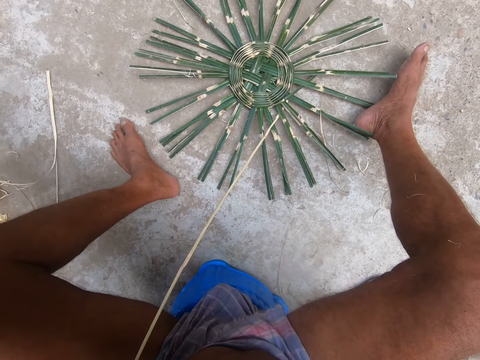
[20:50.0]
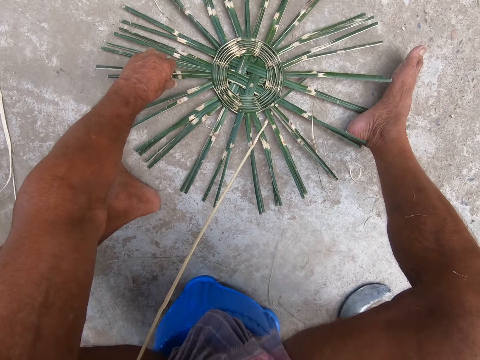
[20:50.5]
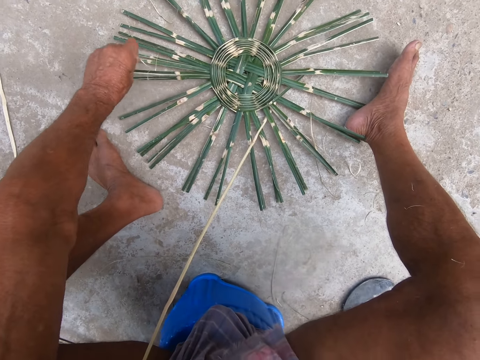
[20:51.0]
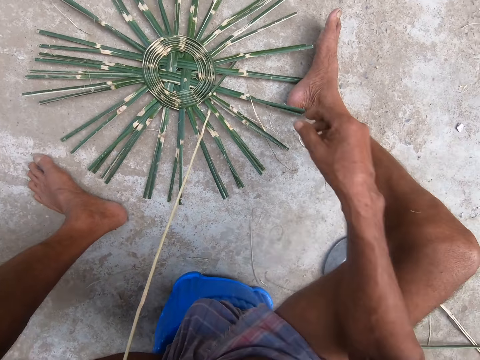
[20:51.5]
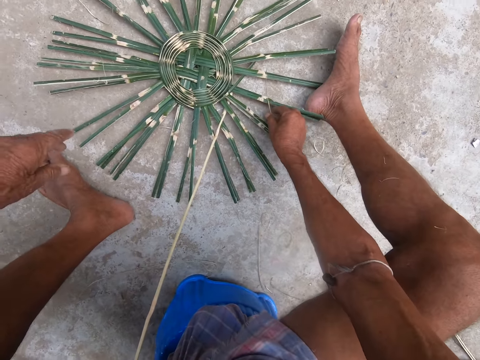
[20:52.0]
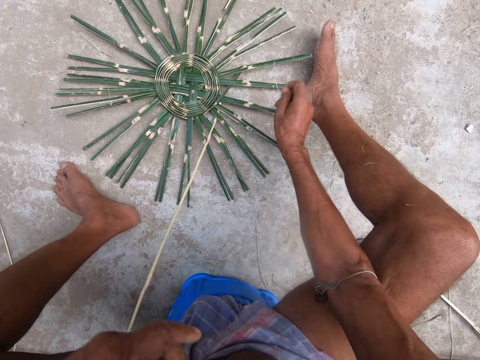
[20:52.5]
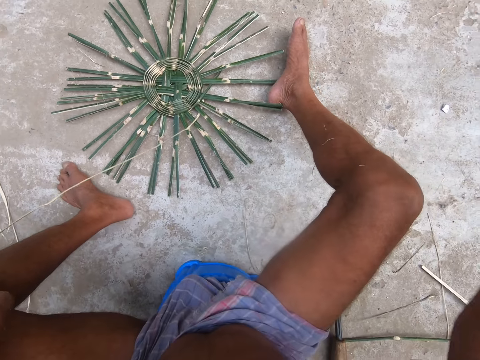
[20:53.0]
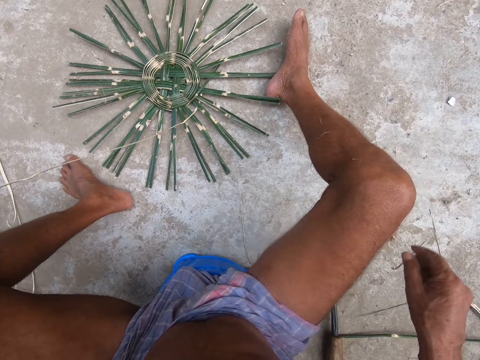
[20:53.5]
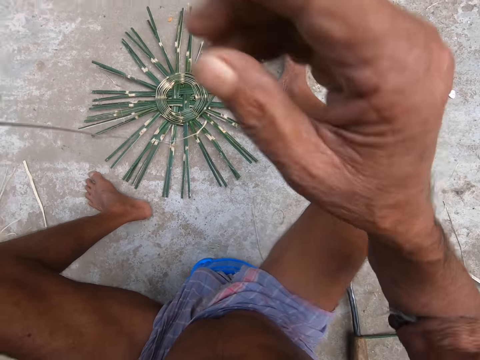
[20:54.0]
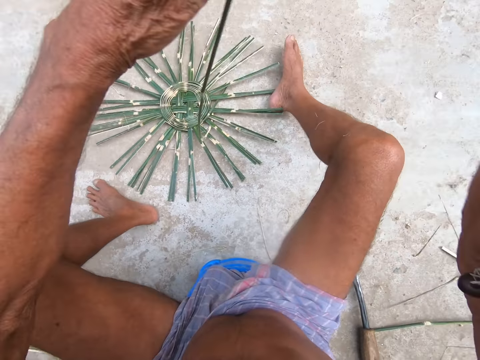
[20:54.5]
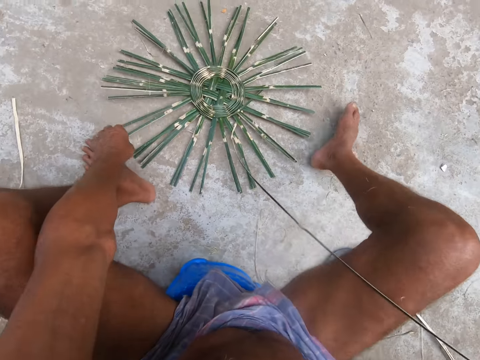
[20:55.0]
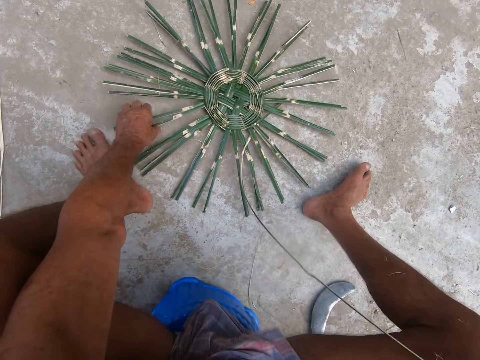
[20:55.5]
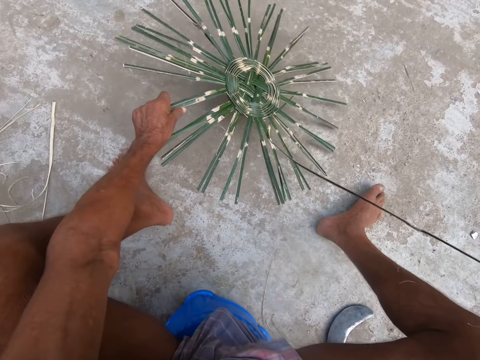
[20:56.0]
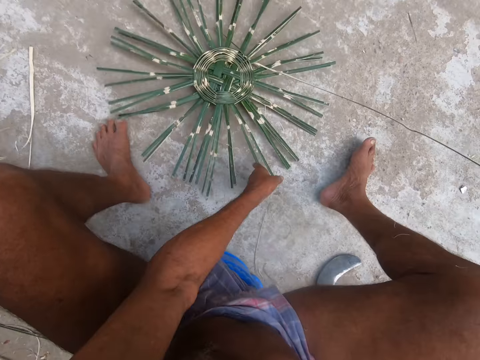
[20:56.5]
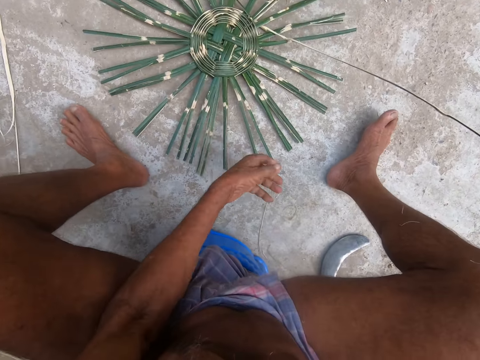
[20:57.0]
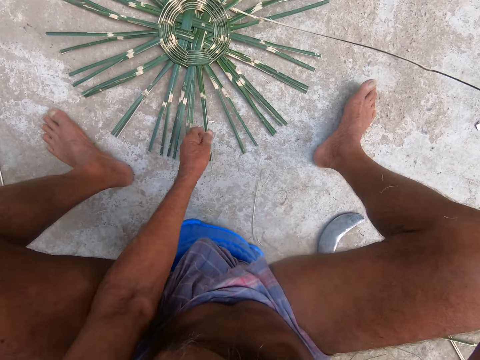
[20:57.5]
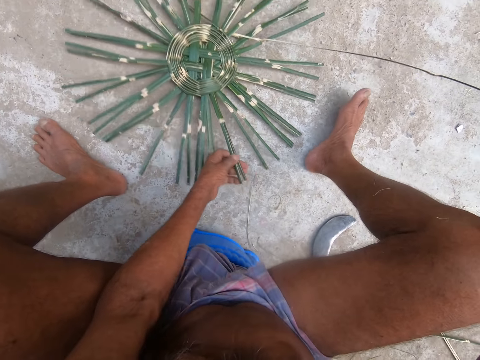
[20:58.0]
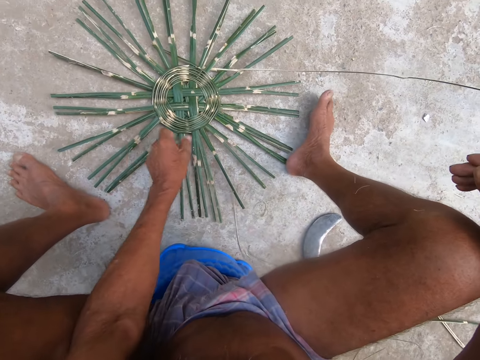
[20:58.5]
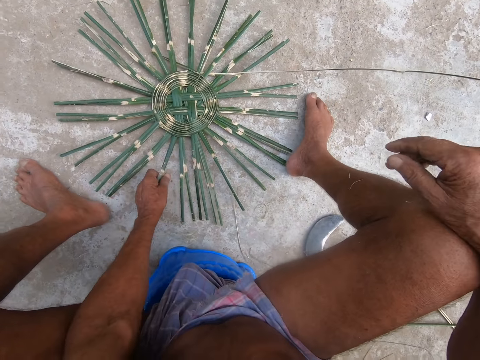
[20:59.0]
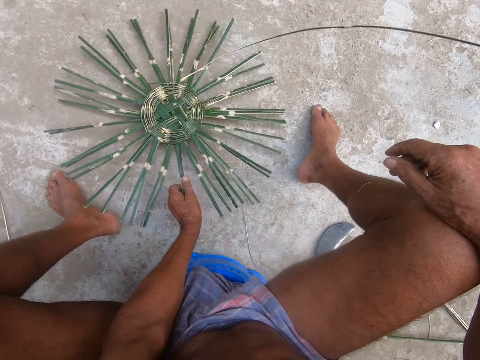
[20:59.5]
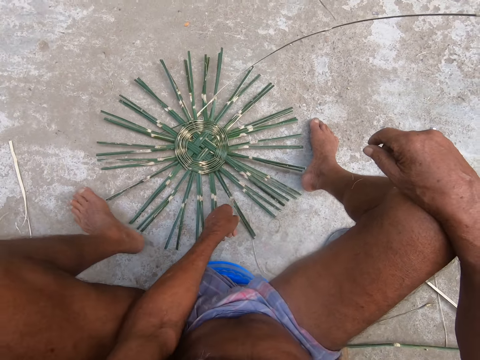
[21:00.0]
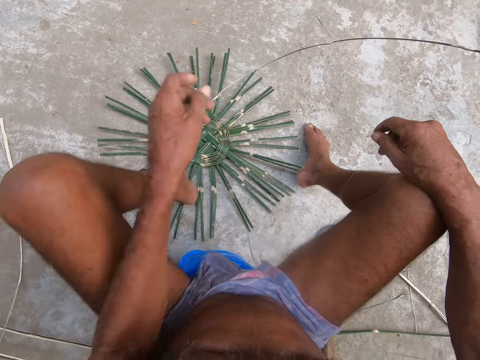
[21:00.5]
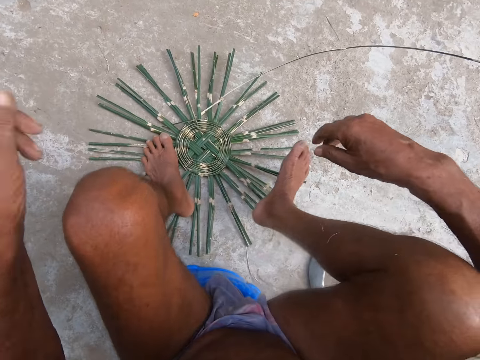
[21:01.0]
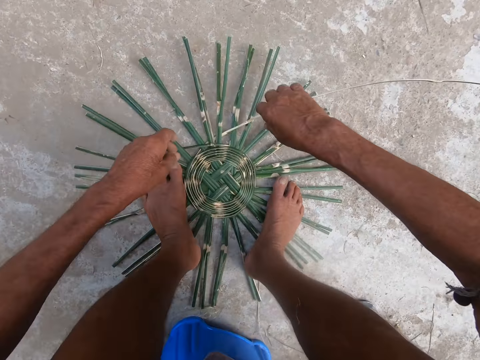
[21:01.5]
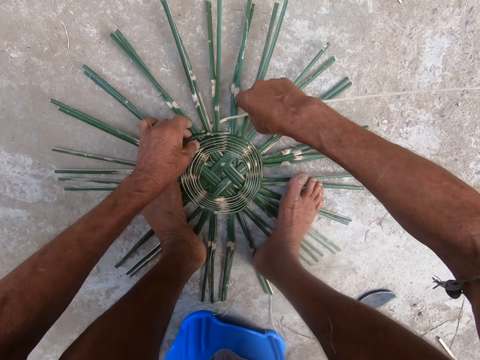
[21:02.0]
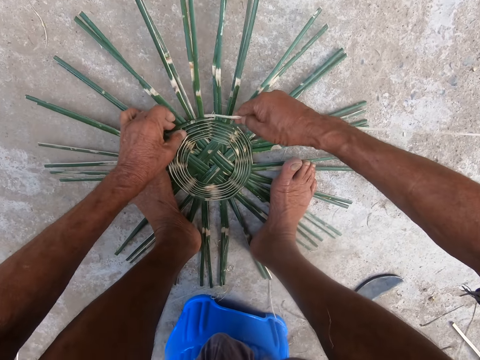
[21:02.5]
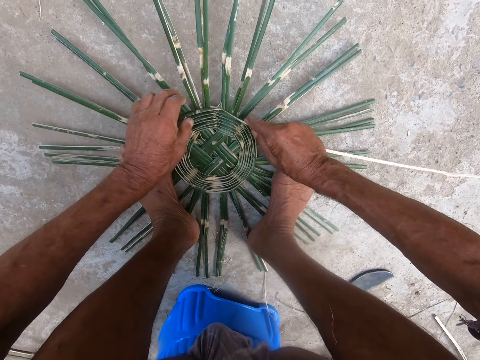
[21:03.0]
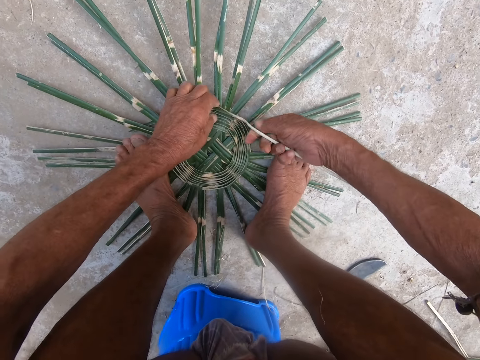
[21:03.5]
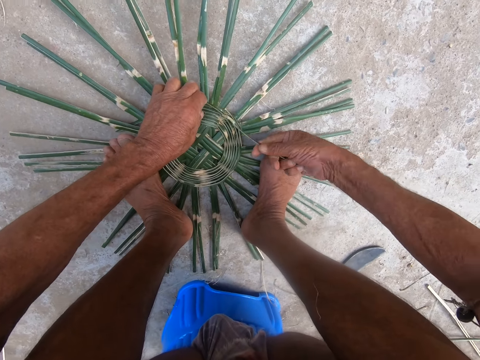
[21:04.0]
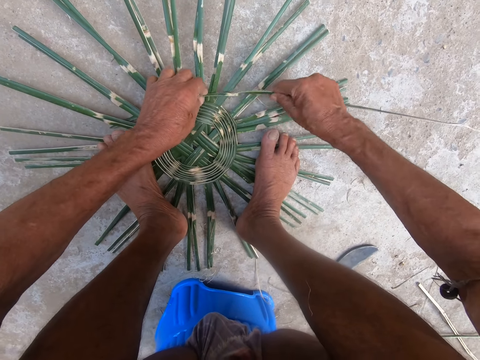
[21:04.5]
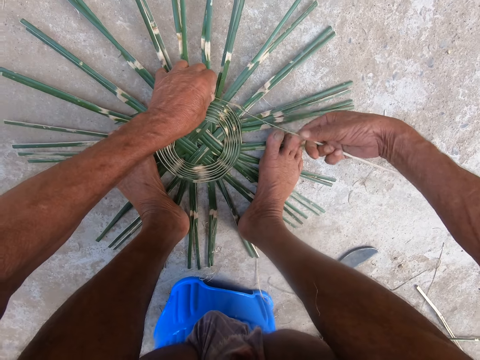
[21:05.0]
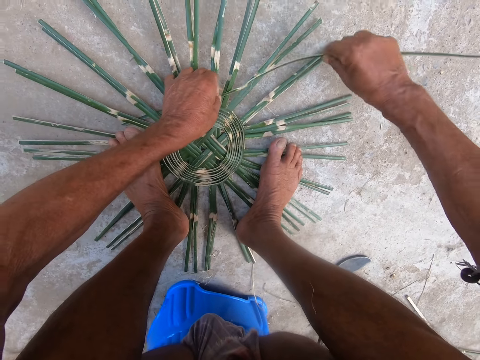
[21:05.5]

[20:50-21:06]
The camera wearer throws the bamboo peels on the ground with his left hand. He picks a bamboo peel from the bamboo craft with his left hand. He throws the bamboo peel on the ground with his left hand. He picks a bamboo peel from the bamboo craft with his right hand. He moves the bamboo strip with his left hand. He throws the bamboo peel on the ground with his right hand. He moves the bamboo strip with his right hand. He passes the bamboo rope to his right hand. He moves the bamboo craft with his left hand. He picks something on the ground. He drops something on the ground. He moves something on the ground. He picks something on the ground. He places his left leg on the bamboo craft. He places his right leg on the bamboo craft. He holds the bamboo strip with both hands. He weaves the bamboo craft with the bamboo strip in his hands. He adjusts the bamboo rope.

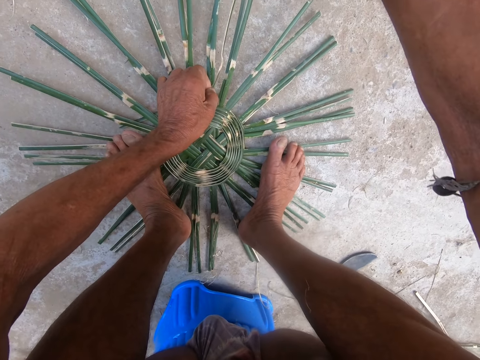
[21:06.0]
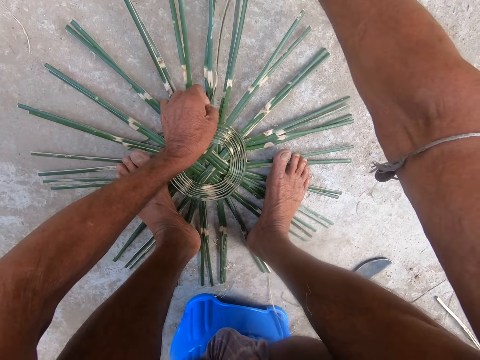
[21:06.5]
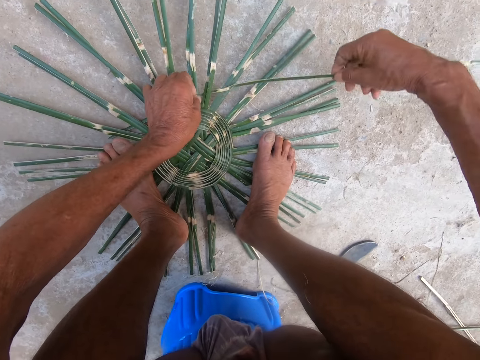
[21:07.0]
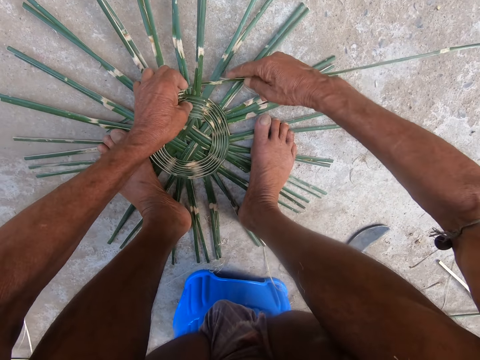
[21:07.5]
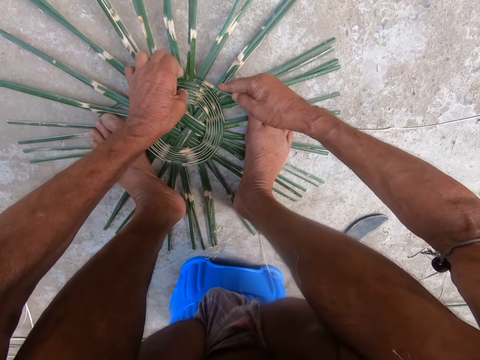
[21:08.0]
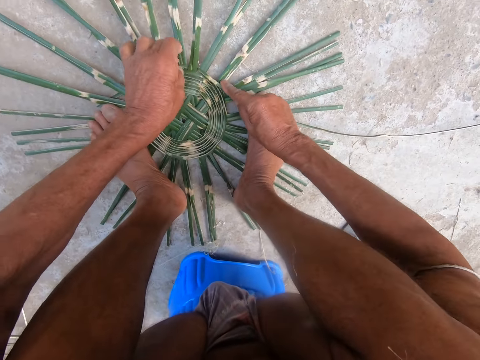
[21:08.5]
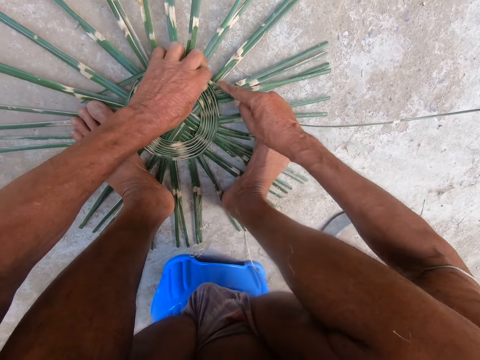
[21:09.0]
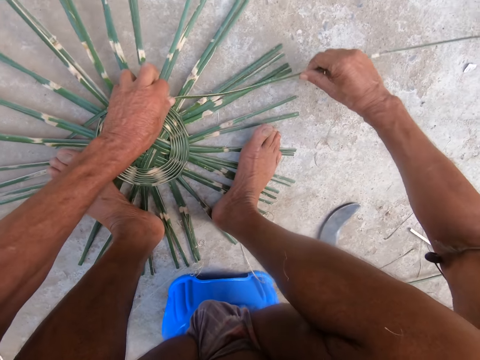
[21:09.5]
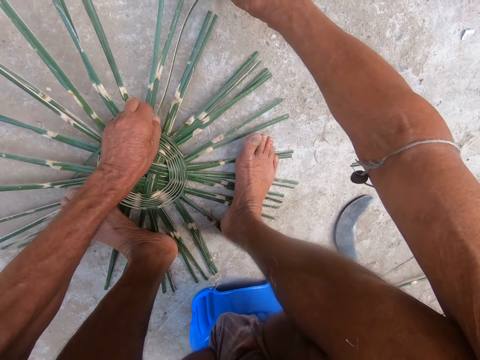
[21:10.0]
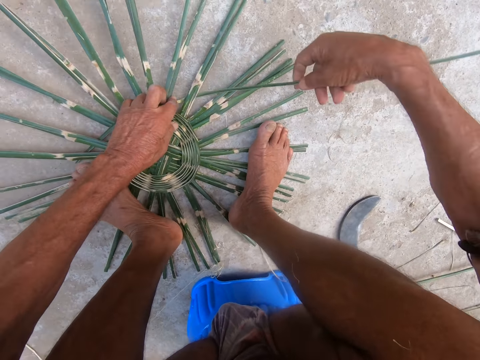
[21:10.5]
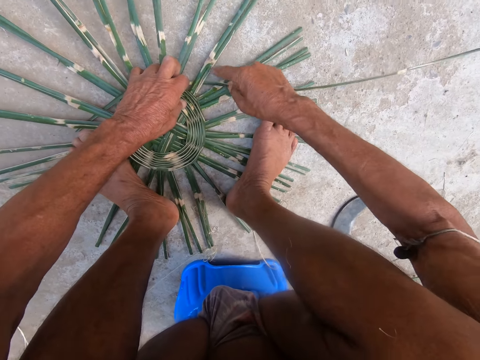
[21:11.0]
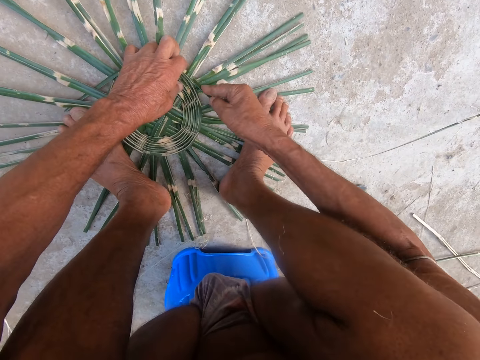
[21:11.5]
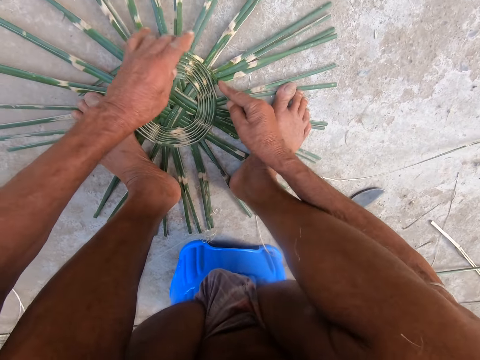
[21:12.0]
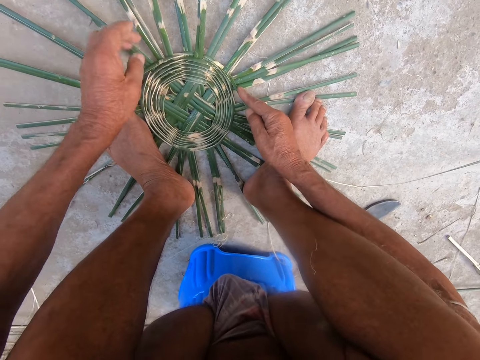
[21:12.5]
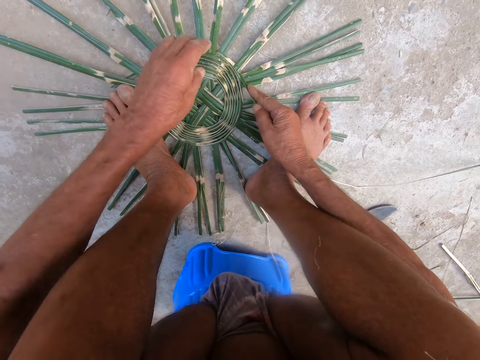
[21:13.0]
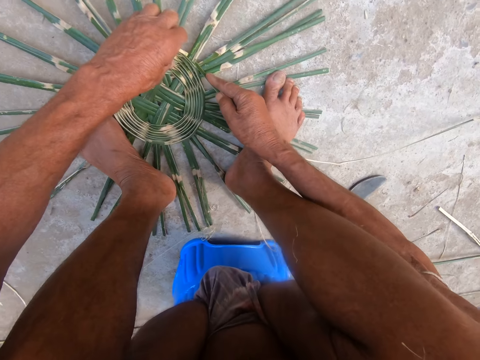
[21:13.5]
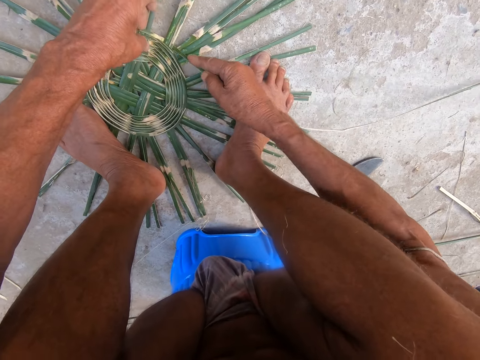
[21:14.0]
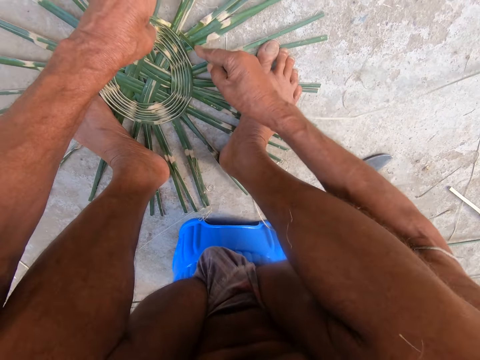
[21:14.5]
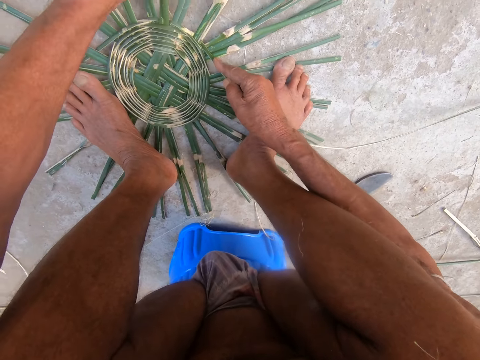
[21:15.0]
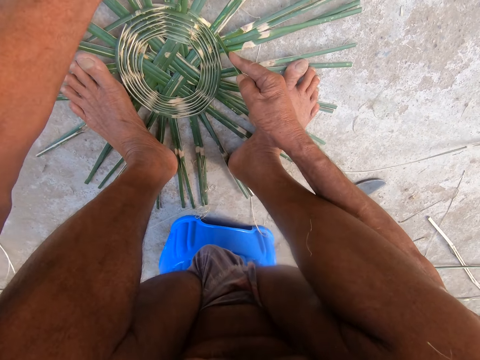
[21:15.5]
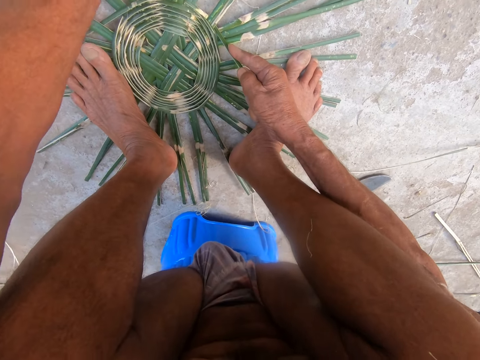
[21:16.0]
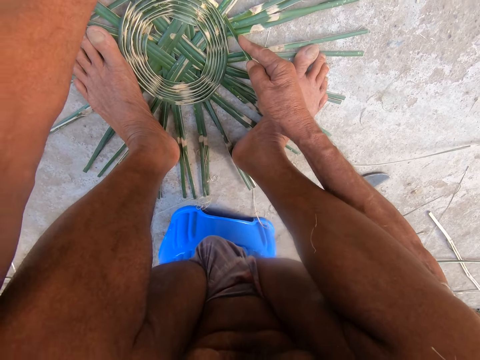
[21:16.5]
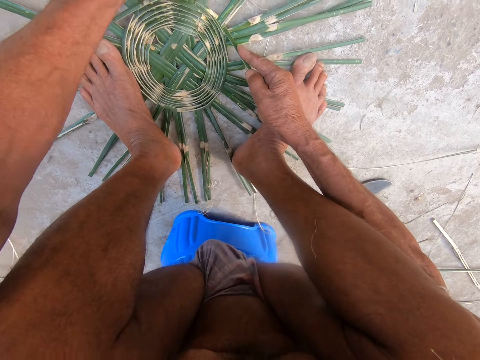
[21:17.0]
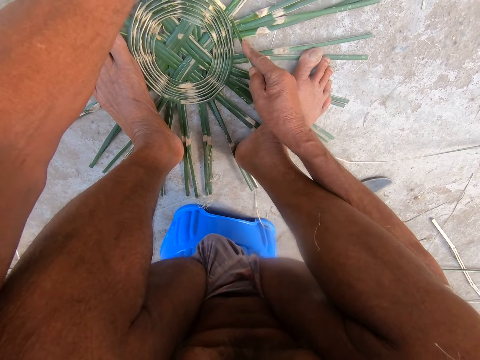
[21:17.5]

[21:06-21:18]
The camera wearer weaves something with the bamboo rope.
